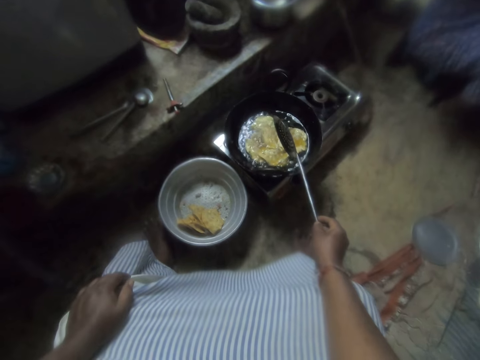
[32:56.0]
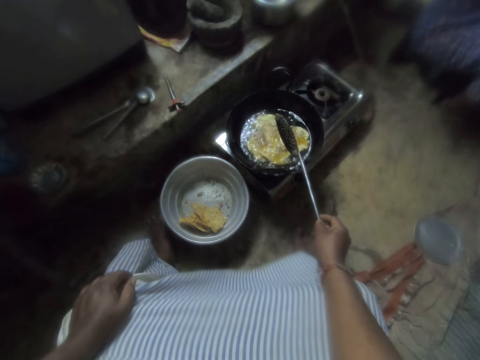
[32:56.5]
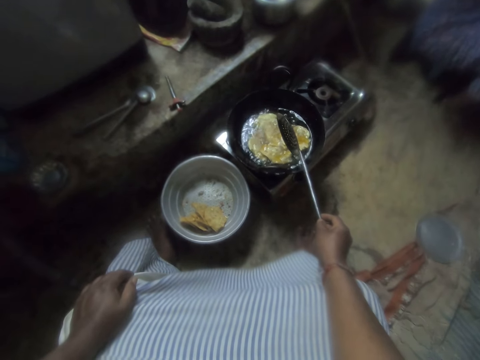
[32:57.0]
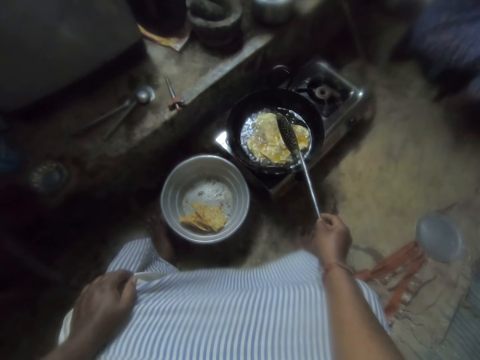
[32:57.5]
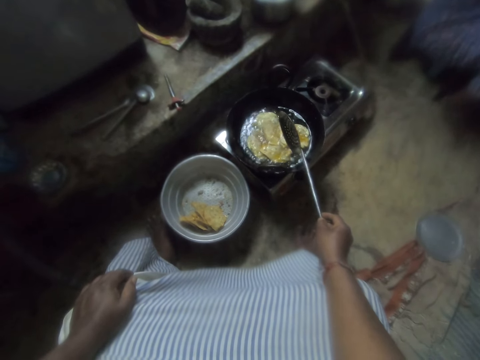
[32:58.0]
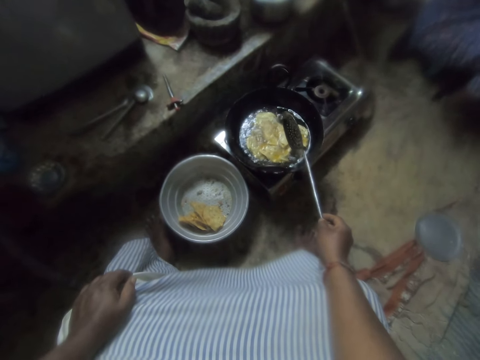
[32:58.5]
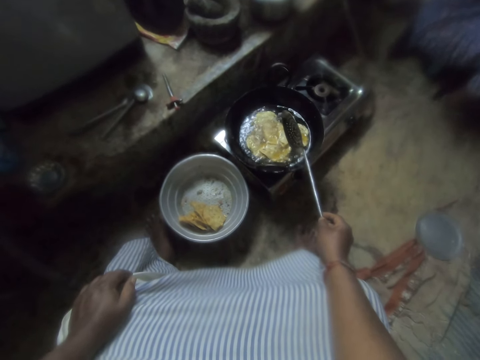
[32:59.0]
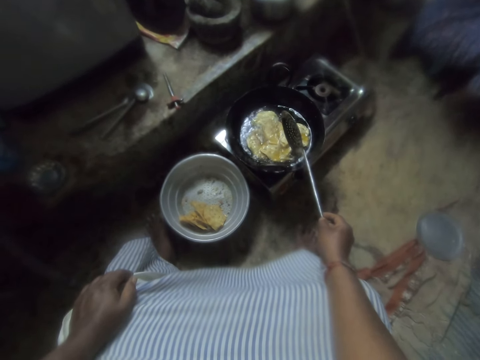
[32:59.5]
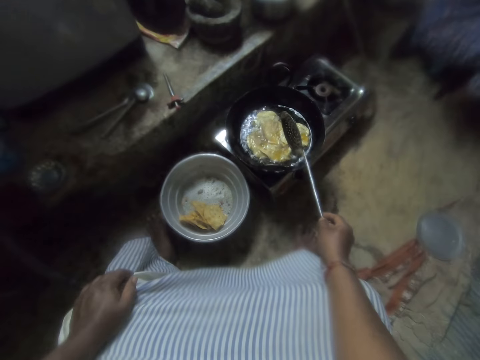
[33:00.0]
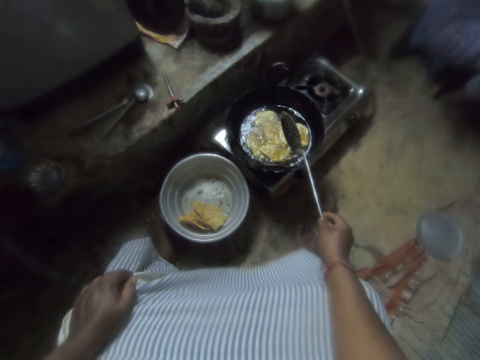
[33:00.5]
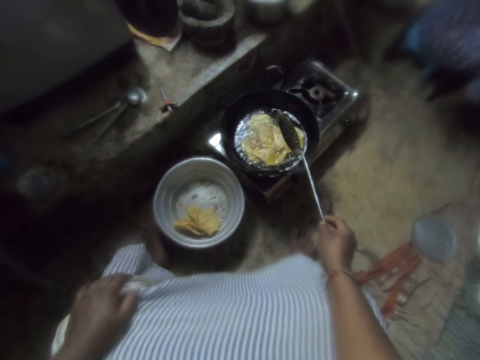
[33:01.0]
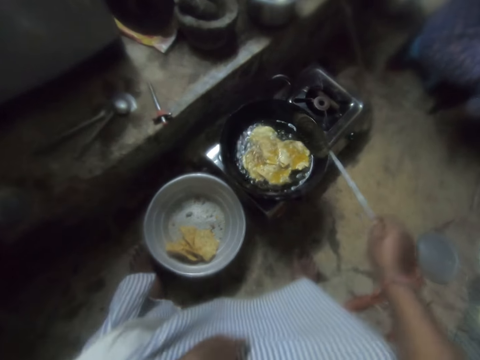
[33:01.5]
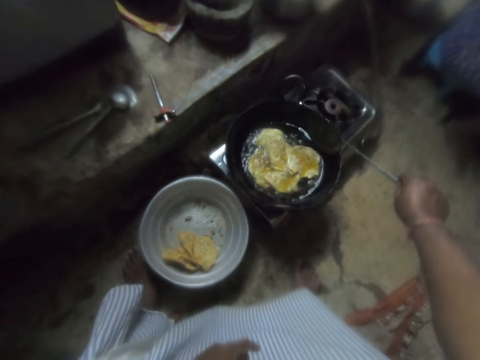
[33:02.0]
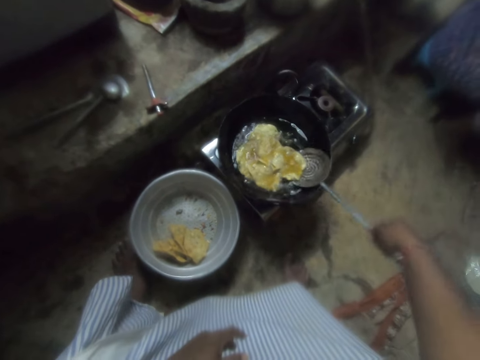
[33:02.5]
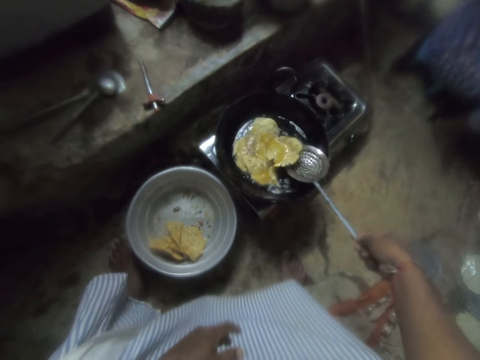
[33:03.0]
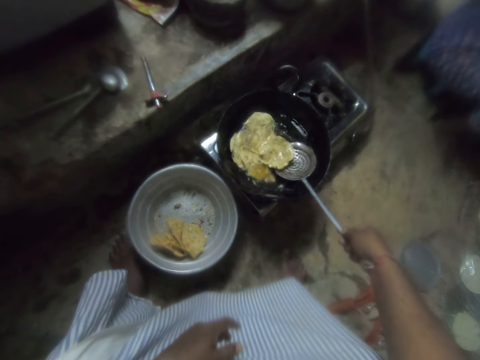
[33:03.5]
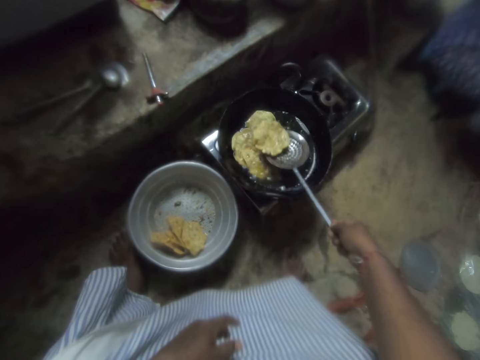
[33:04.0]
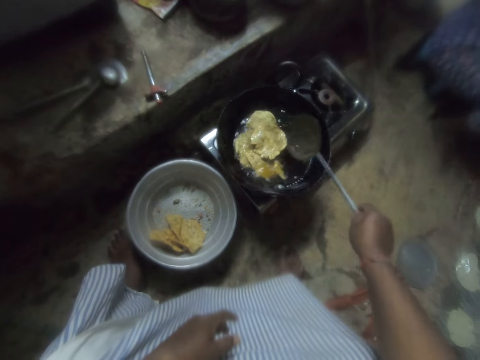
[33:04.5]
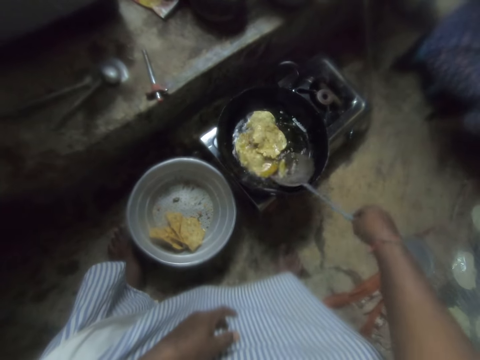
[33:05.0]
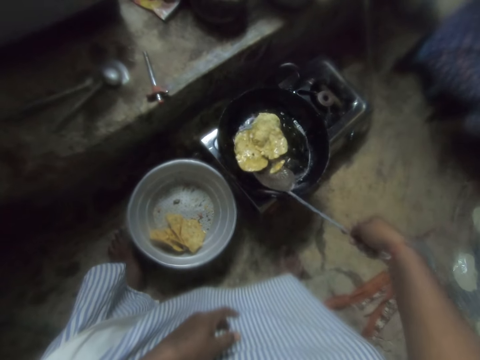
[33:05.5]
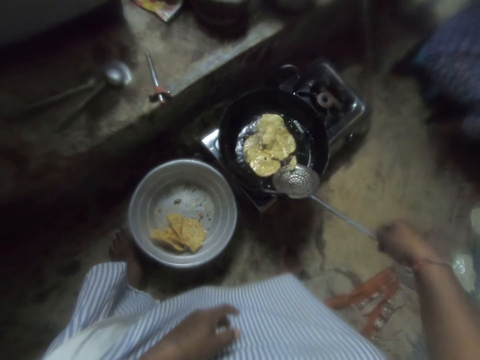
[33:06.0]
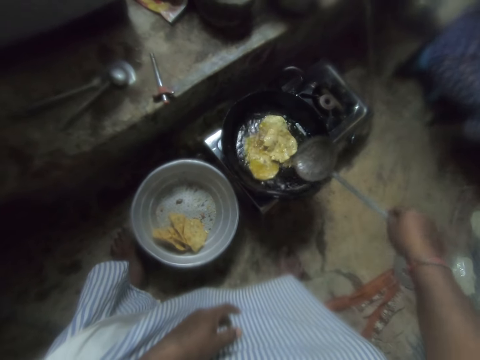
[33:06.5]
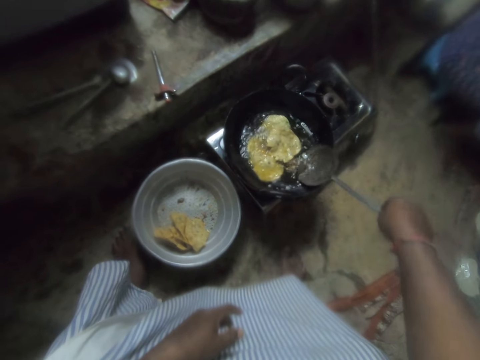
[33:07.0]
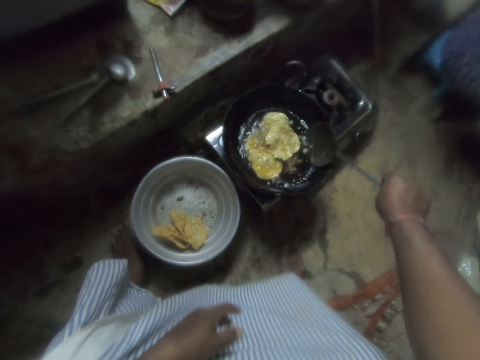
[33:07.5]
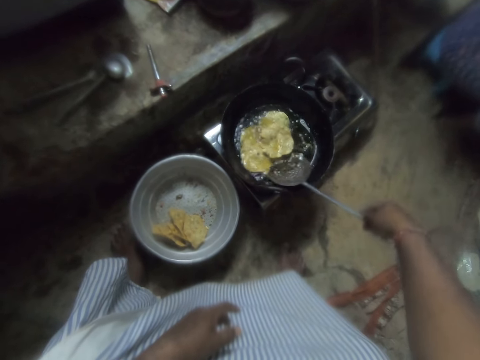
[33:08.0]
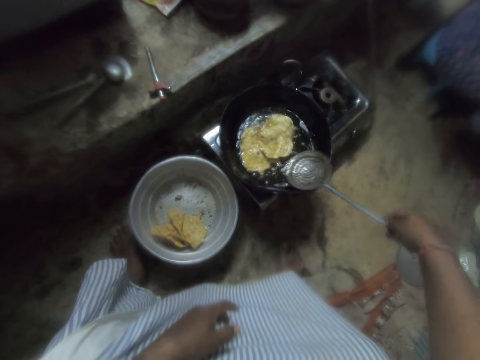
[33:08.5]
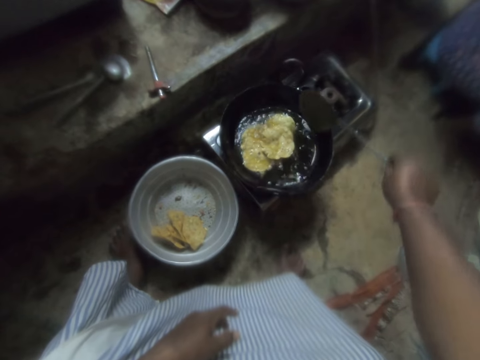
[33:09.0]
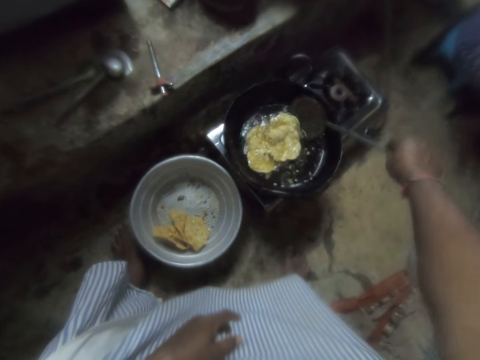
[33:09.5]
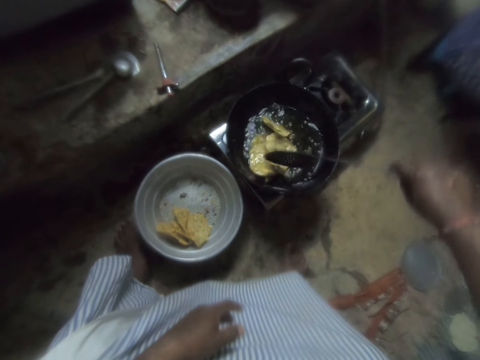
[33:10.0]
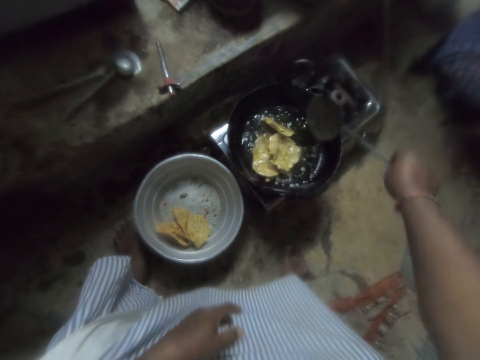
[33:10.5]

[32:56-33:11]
The camera wearer looks at the doughnuts. They talk to the woman. They stir the snacks in the frying pan with the skimmer. They turn the doughnuts.

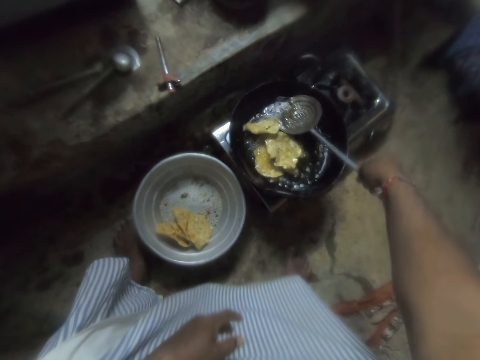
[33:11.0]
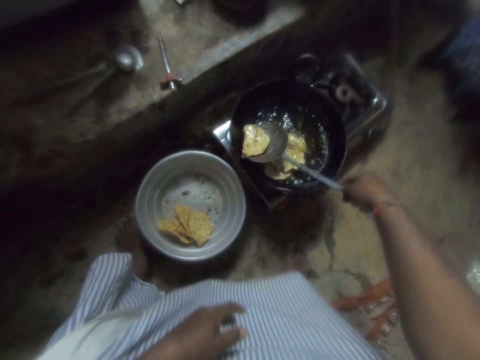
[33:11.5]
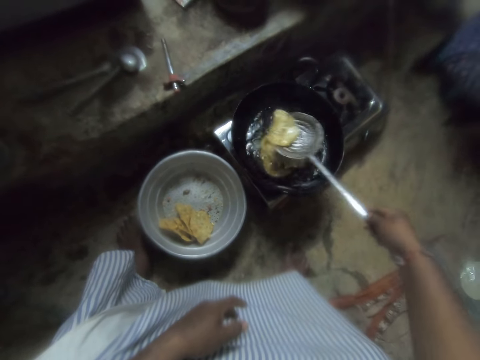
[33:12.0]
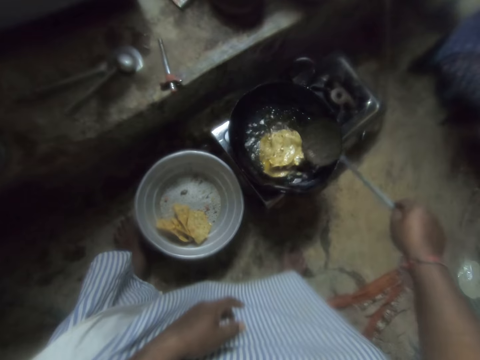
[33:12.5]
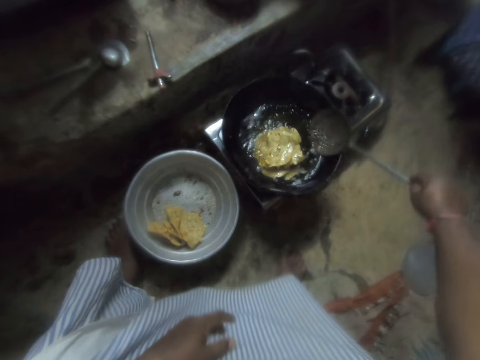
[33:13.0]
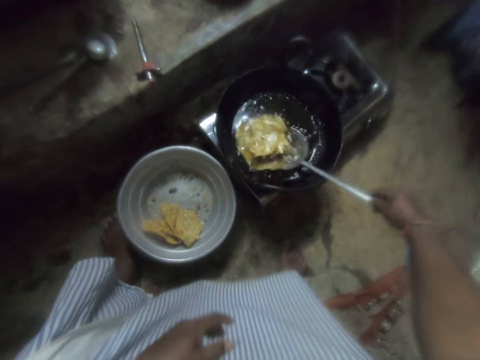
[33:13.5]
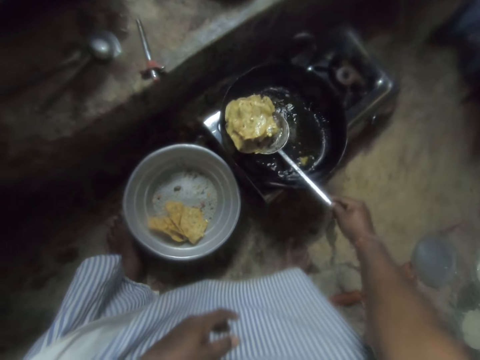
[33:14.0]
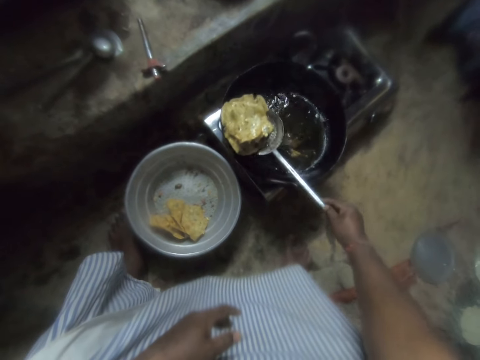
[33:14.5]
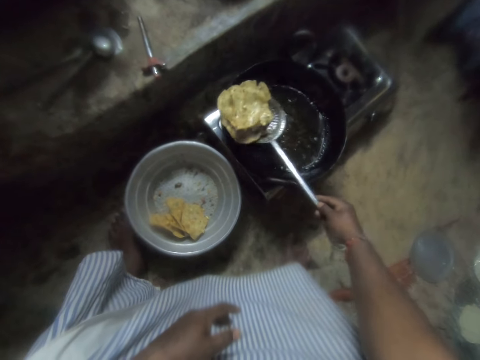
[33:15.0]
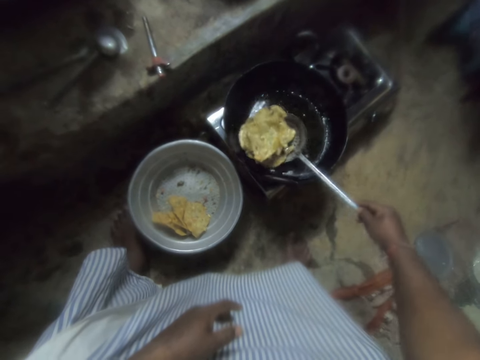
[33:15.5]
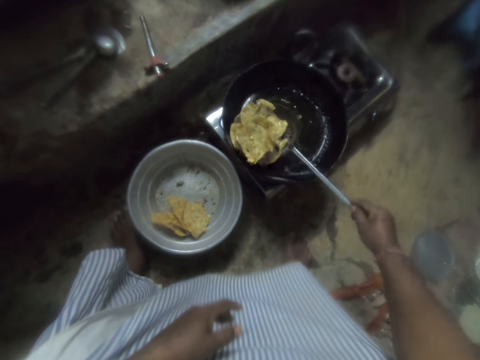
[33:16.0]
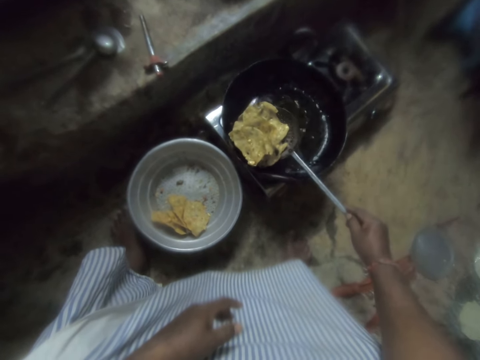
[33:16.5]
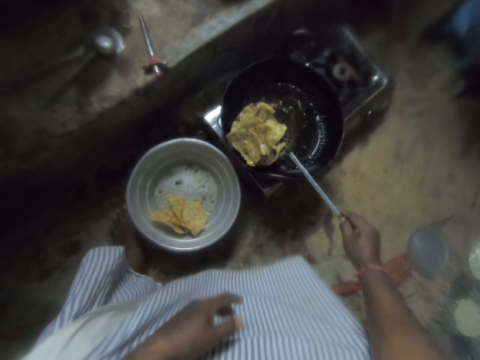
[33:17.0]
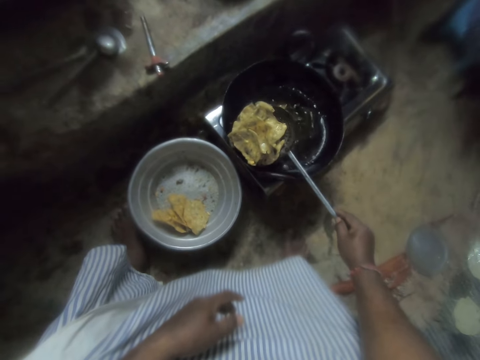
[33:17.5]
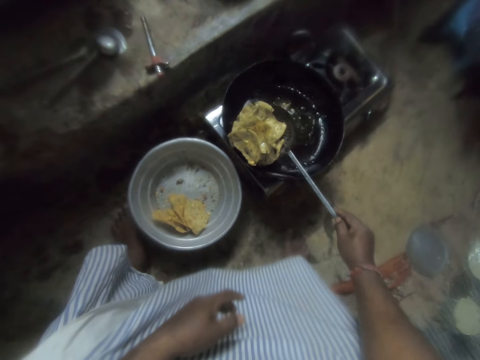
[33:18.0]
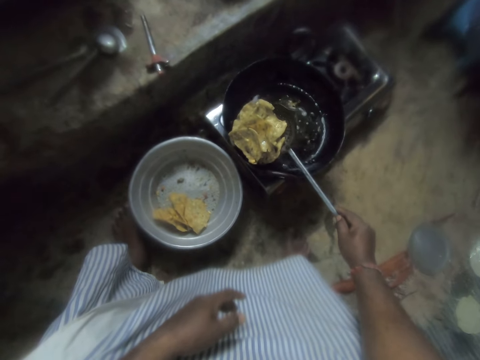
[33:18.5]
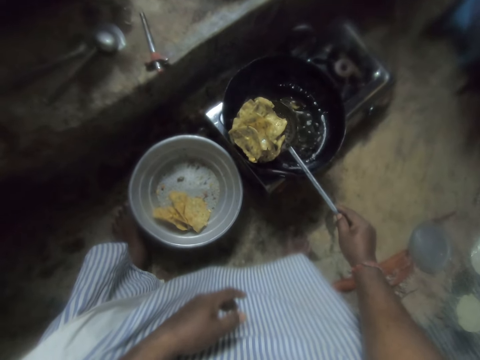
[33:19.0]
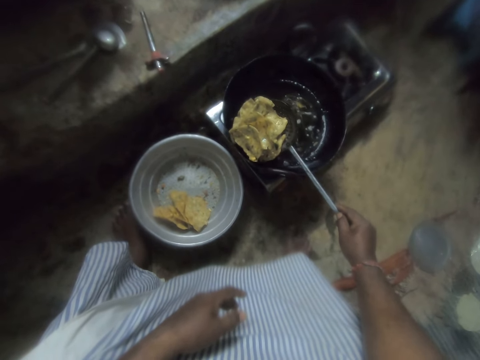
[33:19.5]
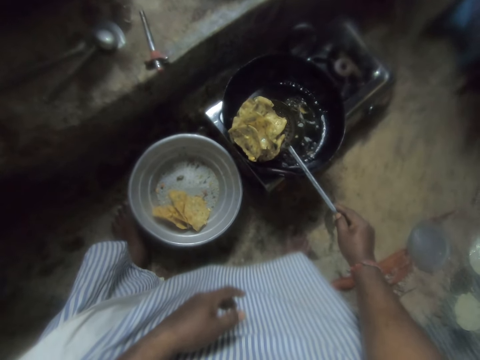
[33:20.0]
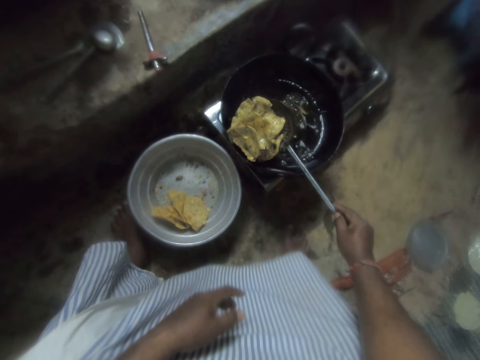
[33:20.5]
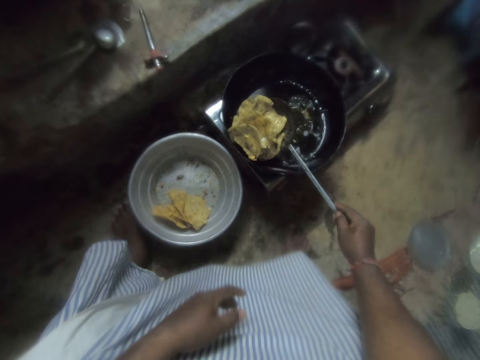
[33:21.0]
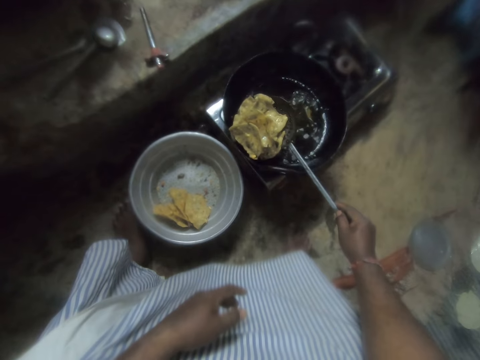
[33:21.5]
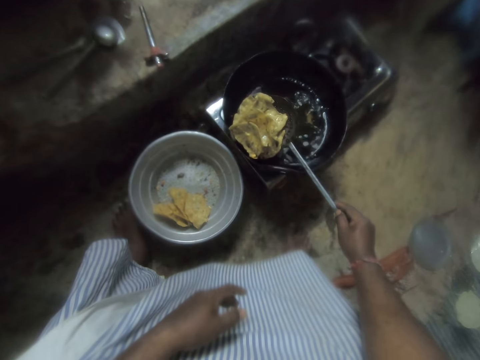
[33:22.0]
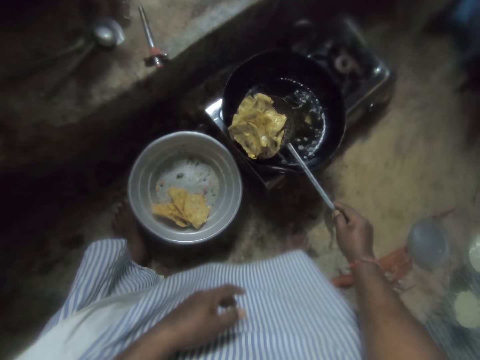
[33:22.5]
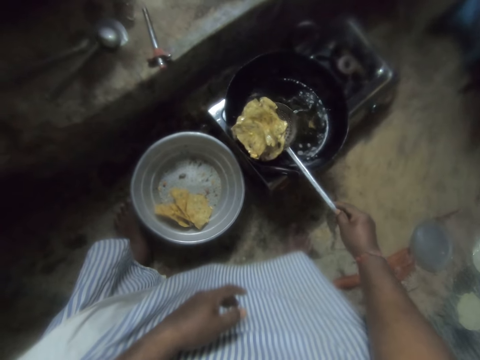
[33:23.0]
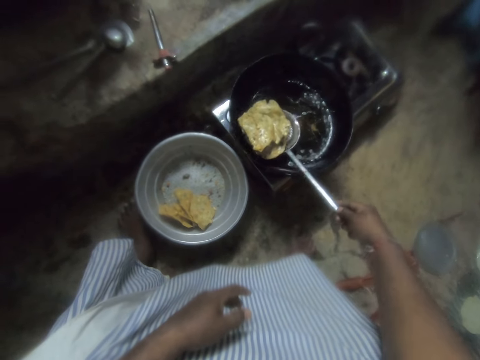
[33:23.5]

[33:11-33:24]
The camera wearer packs the snacks with the skimmer.
